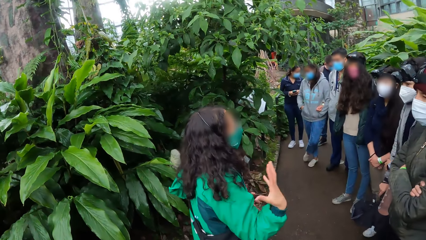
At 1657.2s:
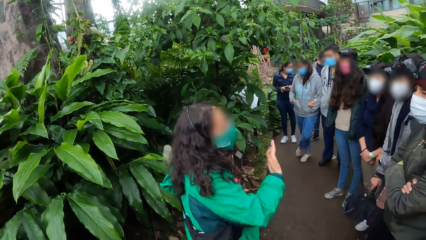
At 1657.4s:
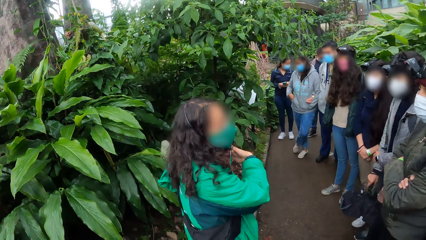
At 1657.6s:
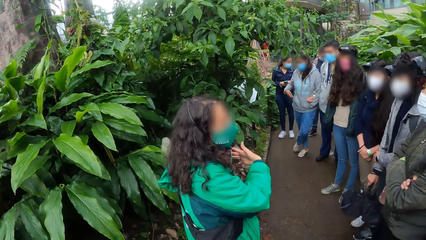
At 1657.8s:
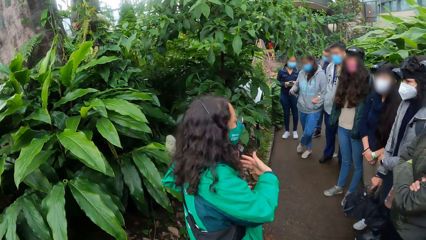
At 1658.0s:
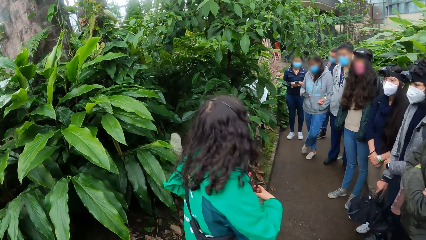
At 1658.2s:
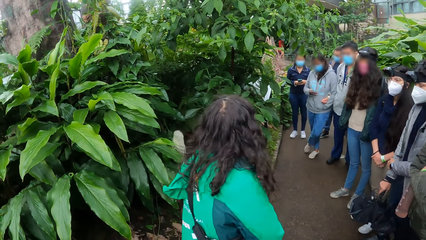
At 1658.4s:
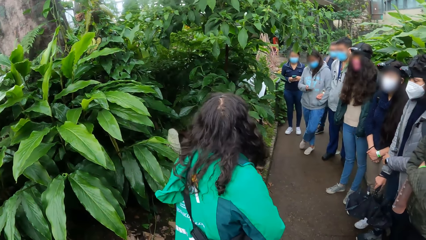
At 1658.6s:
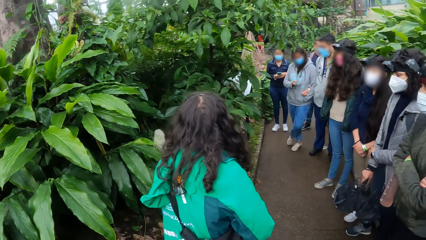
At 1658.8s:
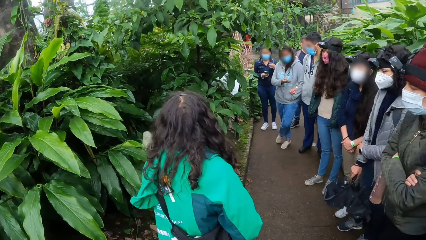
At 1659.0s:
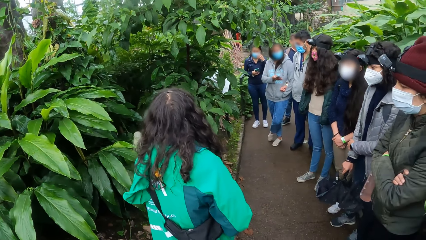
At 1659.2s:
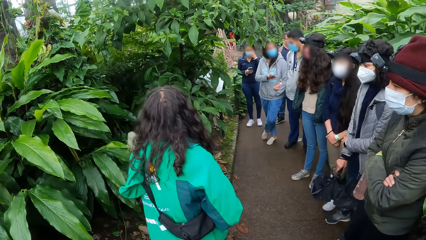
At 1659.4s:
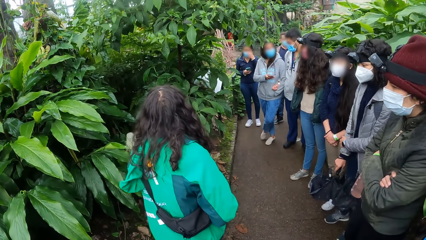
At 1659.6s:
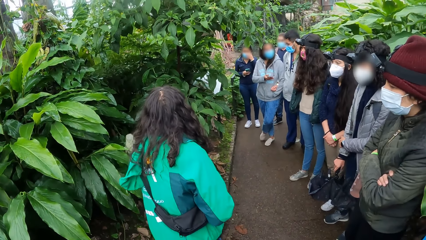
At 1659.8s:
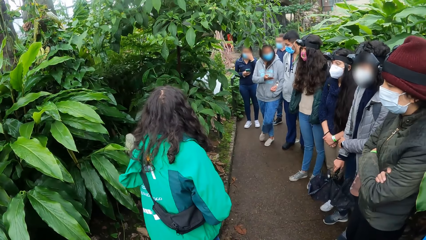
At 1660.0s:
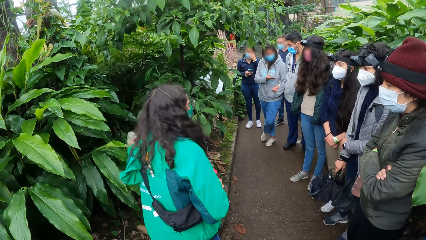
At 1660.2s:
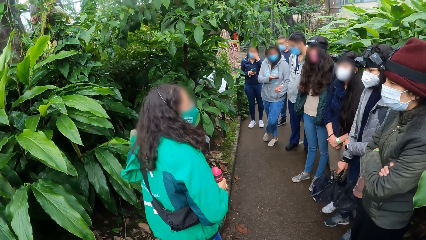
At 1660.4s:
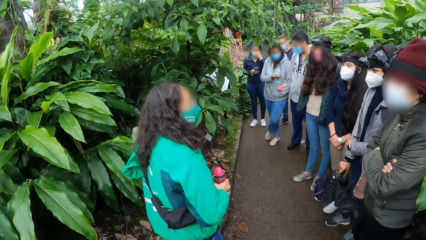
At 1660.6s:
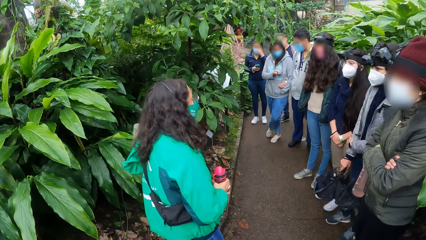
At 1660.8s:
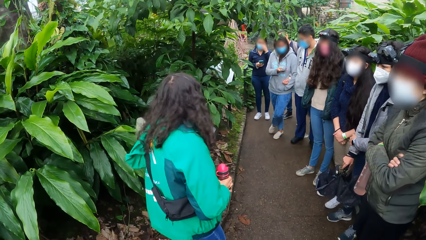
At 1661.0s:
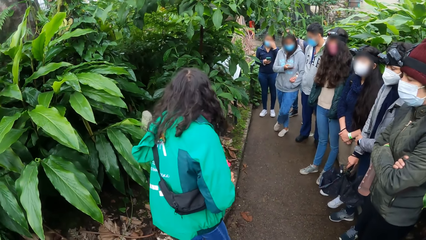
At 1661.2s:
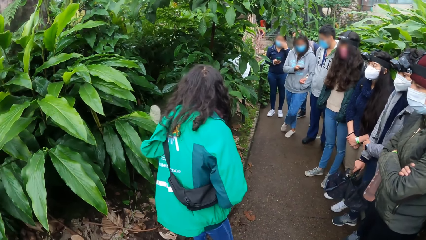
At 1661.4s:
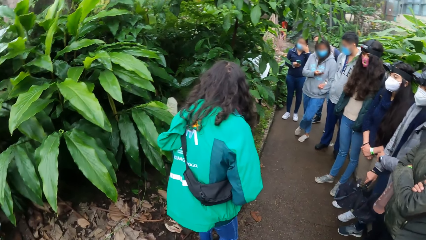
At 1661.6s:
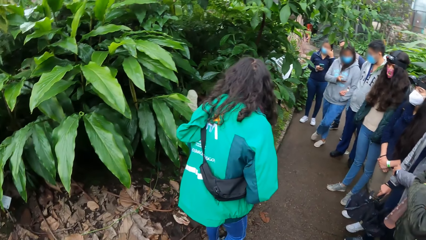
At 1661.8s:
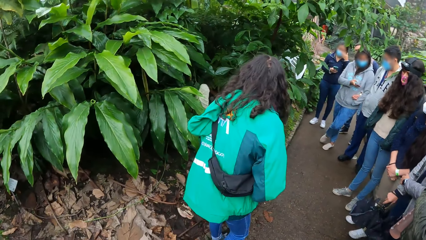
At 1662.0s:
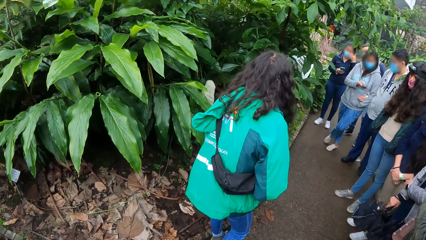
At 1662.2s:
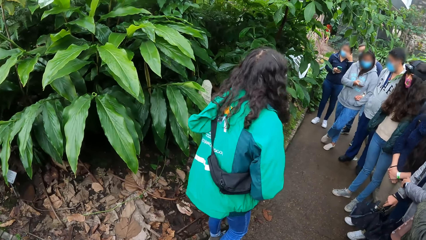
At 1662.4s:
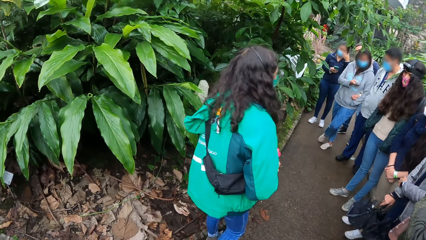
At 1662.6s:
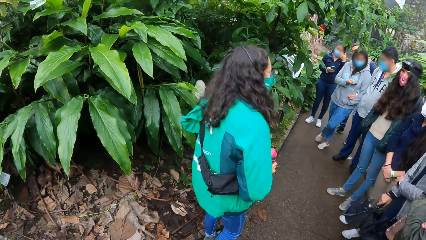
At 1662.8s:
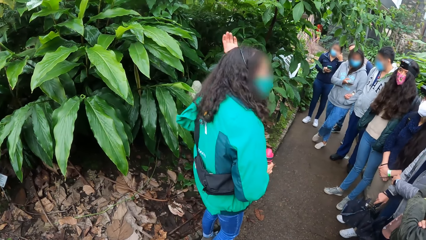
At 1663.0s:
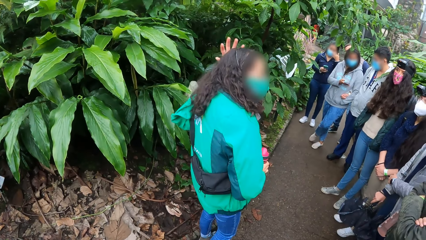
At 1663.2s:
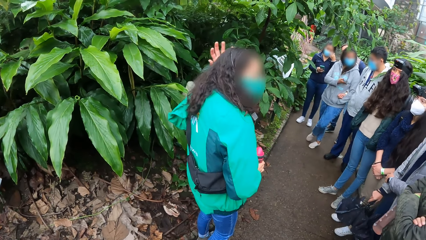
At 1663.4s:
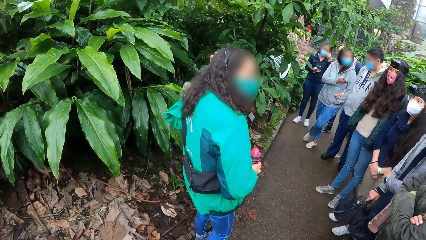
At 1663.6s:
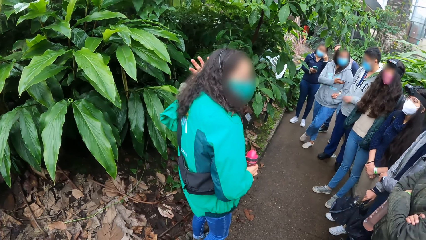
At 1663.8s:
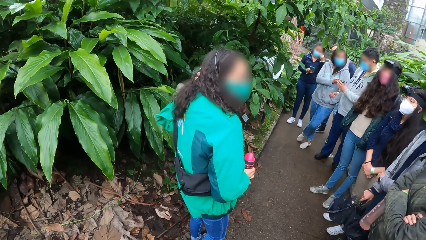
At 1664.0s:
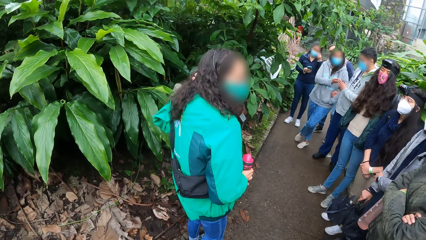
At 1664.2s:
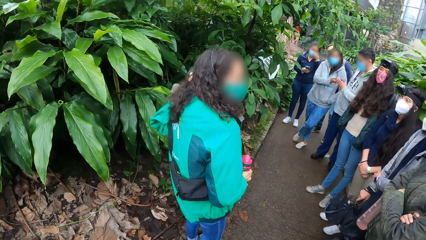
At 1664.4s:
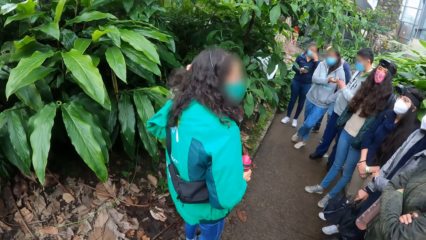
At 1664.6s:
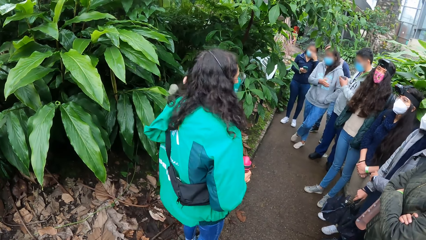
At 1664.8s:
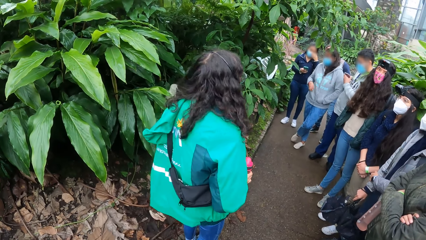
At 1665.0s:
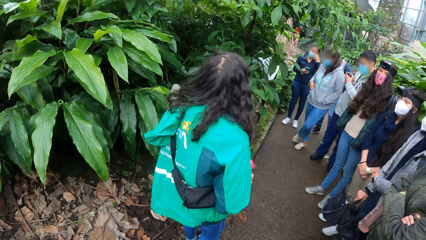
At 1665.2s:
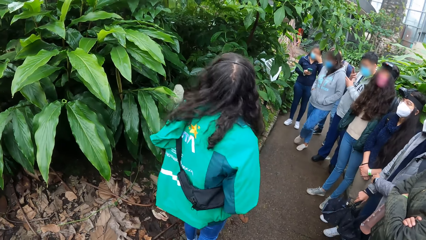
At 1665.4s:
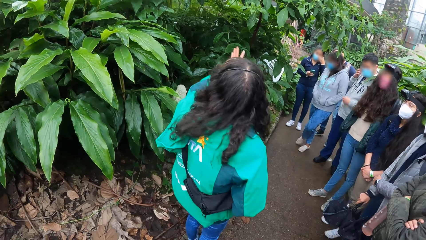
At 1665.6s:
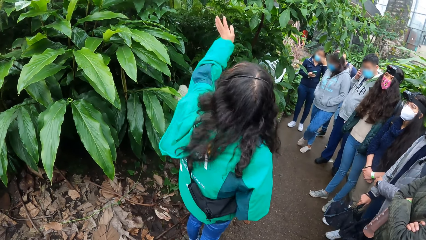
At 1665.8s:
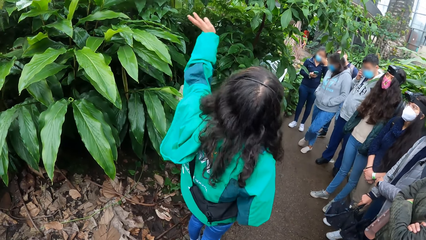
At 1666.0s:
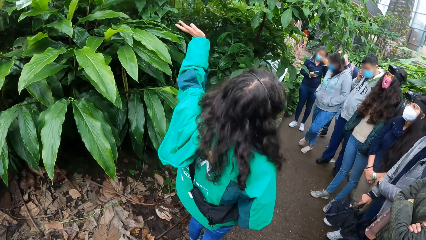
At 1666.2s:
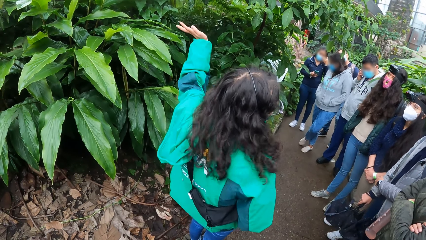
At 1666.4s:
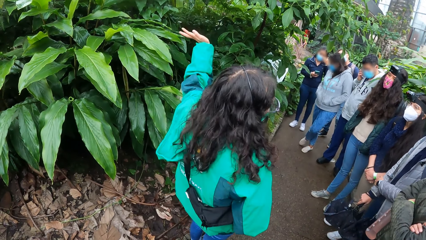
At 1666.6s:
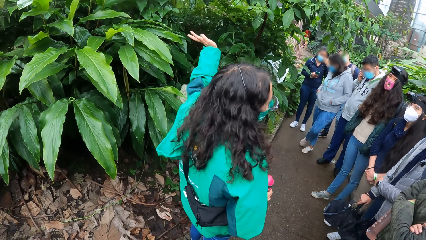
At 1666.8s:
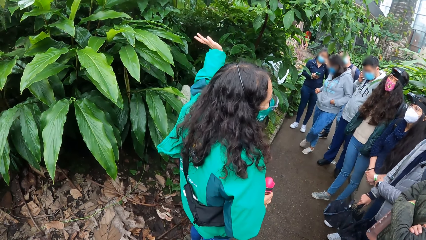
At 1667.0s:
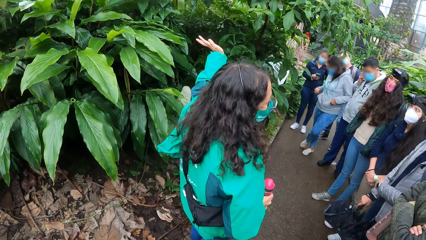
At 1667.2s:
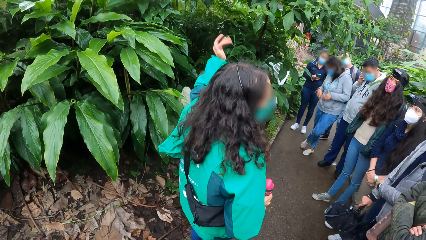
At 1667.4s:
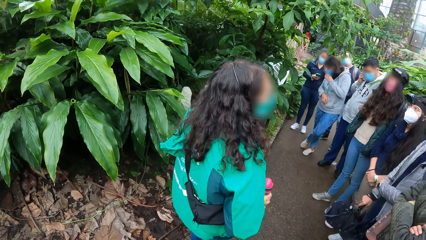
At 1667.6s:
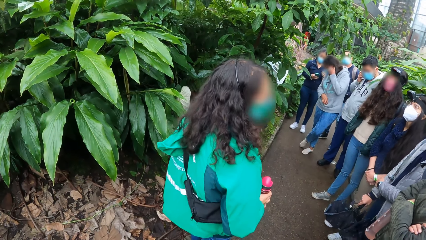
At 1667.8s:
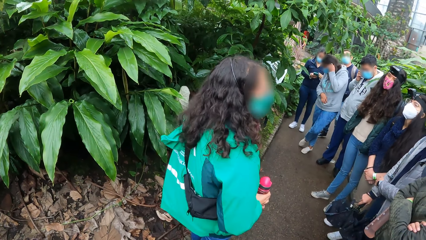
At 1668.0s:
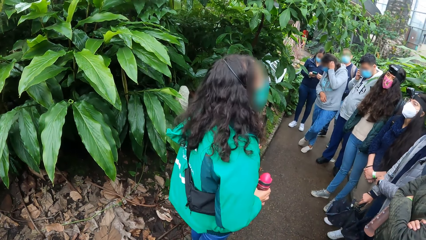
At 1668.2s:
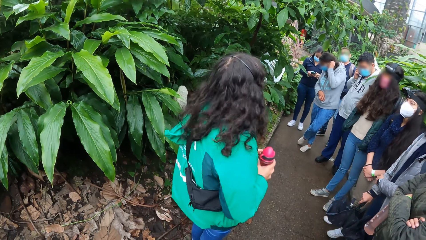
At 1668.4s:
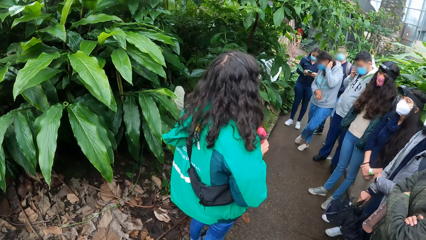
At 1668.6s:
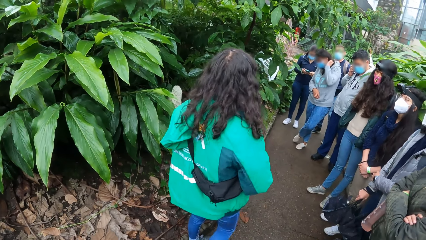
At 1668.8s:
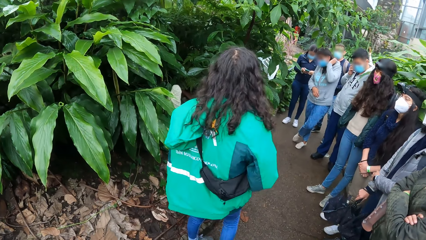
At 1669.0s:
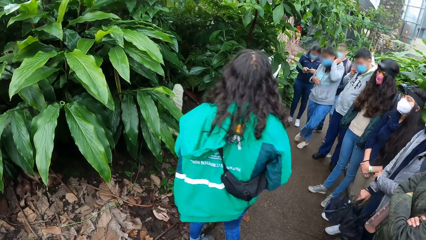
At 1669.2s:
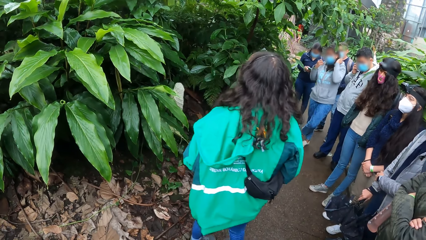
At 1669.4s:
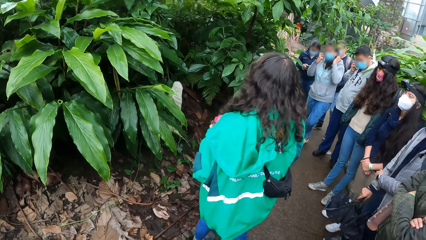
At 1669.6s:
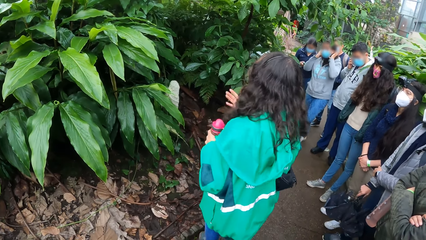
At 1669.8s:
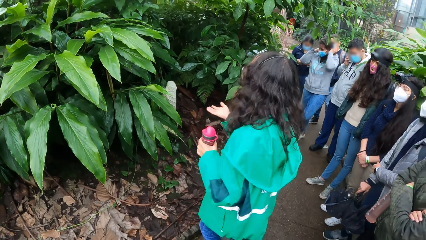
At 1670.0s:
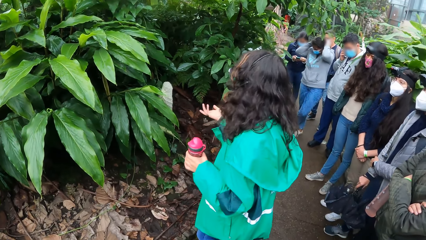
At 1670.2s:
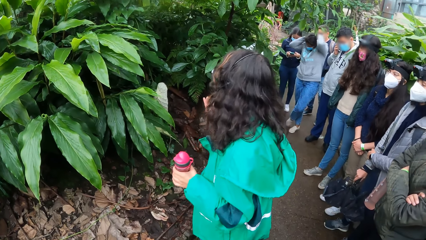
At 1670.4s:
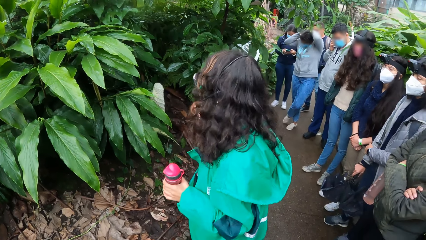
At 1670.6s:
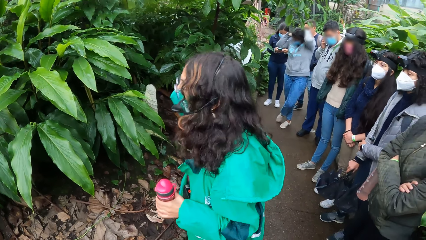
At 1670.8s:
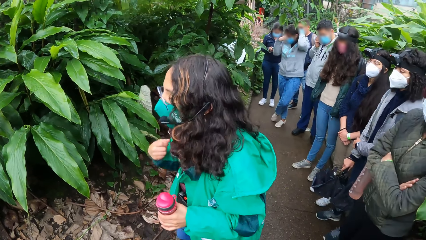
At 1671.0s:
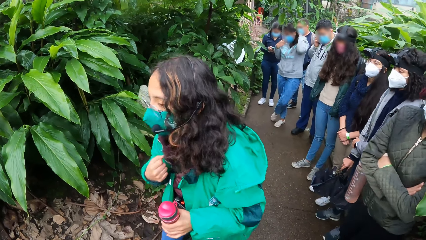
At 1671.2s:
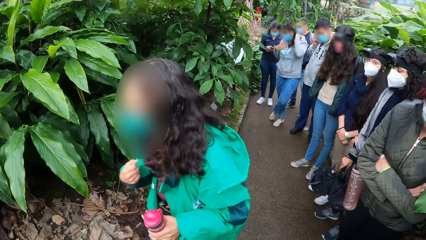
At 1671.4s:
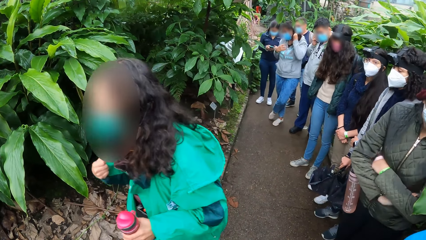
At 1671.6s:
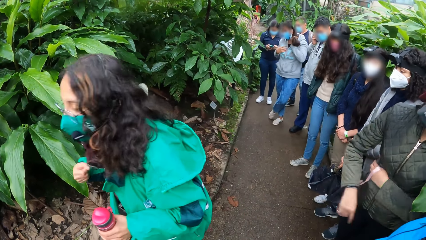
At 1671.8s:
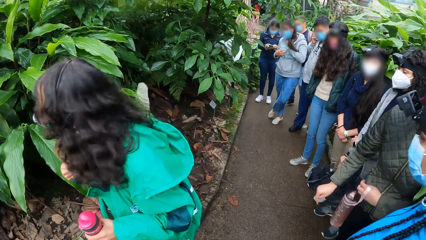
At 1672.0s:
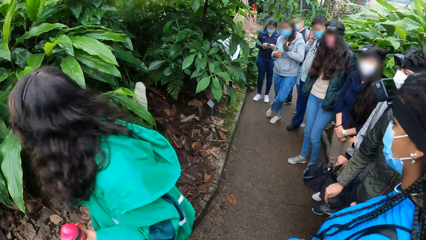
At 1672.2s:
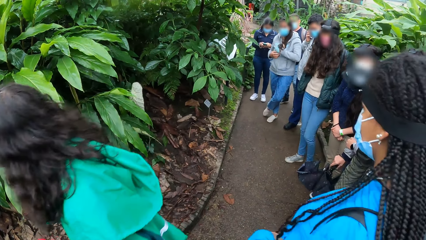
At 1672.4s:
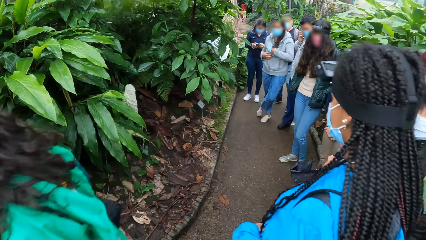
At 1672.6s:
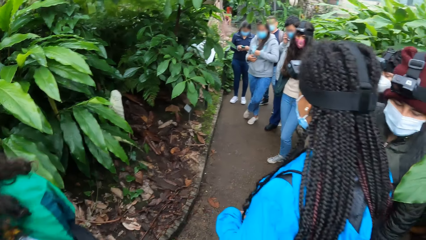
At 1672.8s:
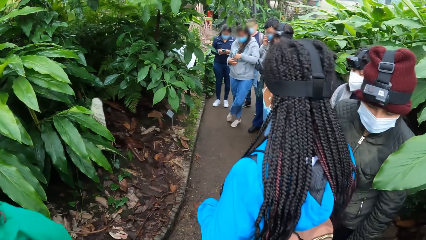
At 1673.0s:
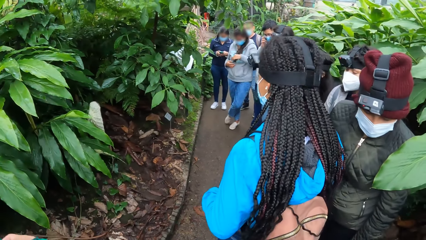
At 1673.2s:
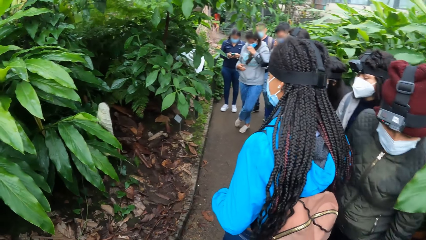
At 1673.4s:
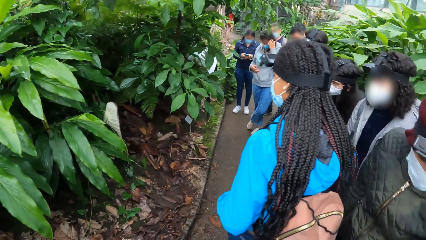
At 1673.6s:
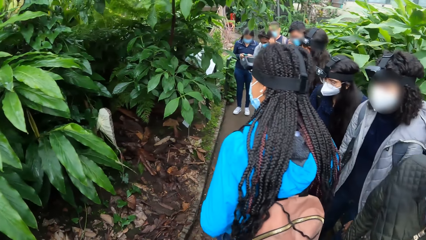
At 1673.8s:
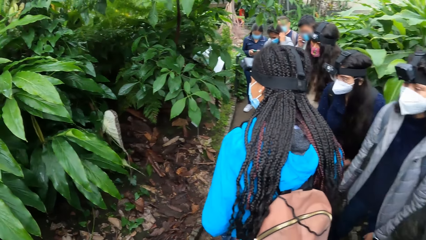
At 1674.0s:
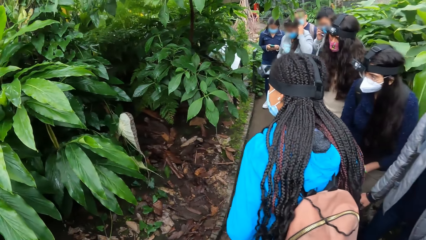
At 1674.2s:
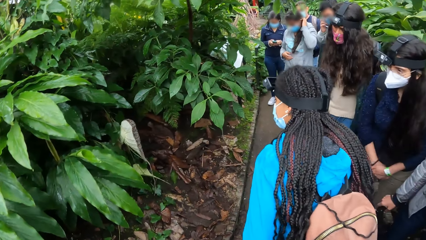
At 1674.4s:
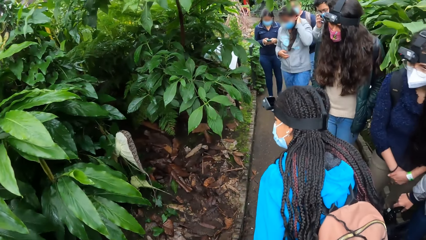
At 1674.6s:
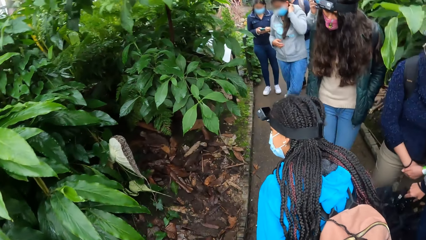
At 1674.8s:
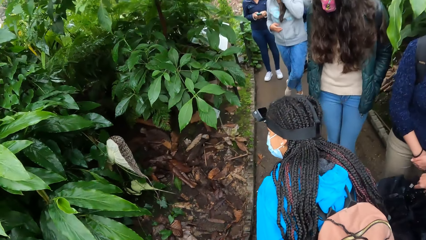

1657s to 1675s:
The person talks to the people and the camera wearer. She touches her hair. Another person talks to the phone.
